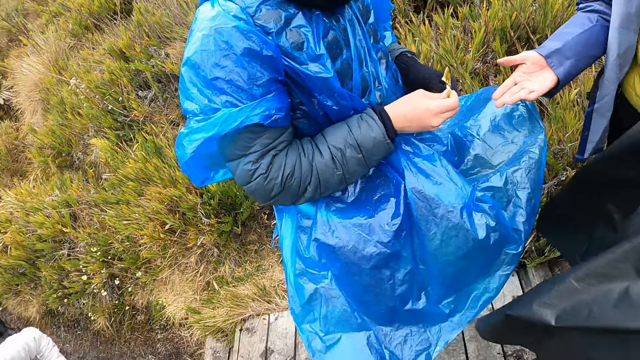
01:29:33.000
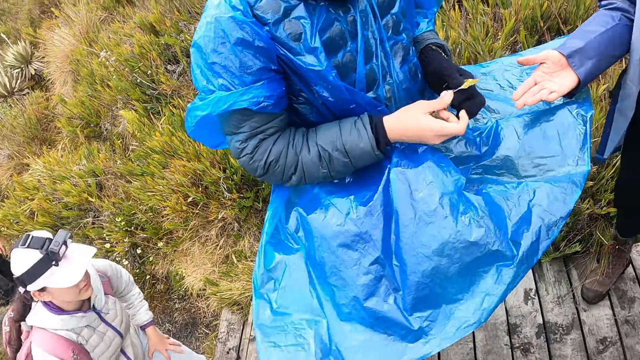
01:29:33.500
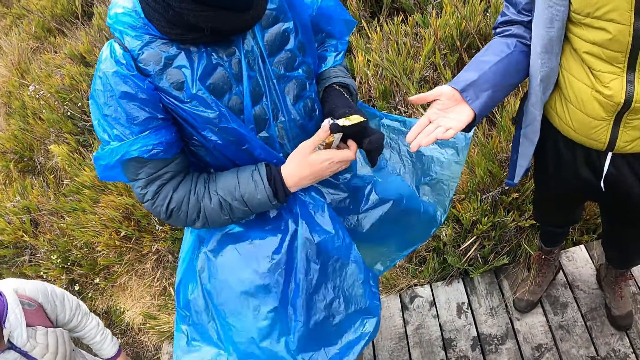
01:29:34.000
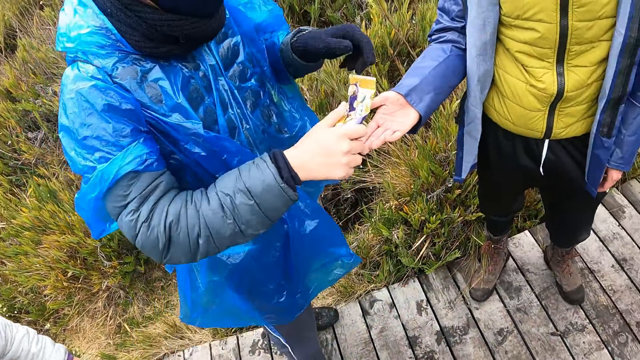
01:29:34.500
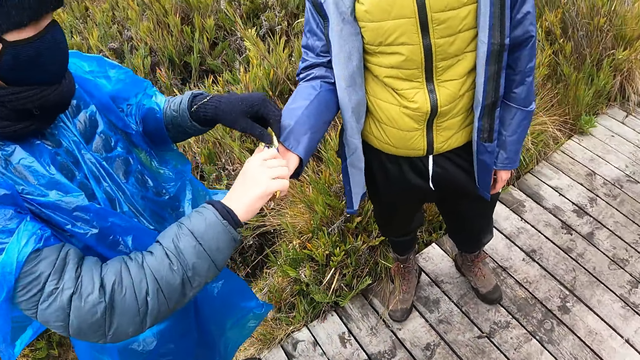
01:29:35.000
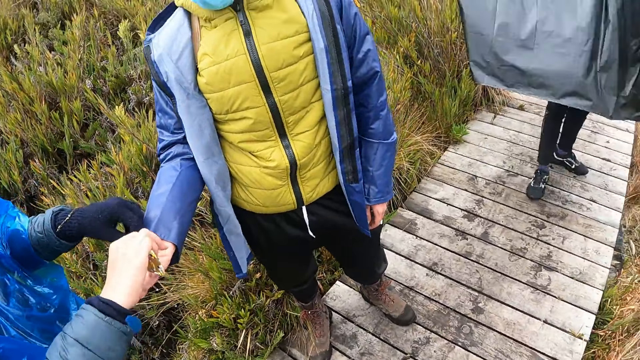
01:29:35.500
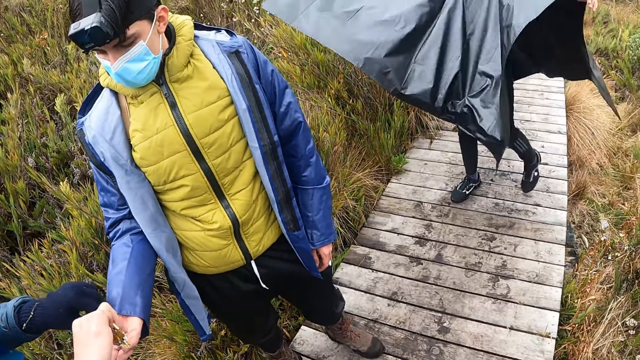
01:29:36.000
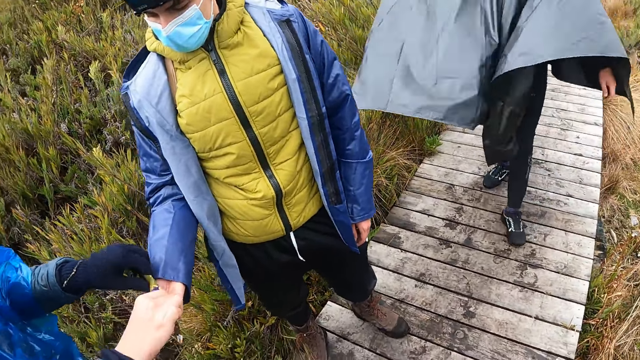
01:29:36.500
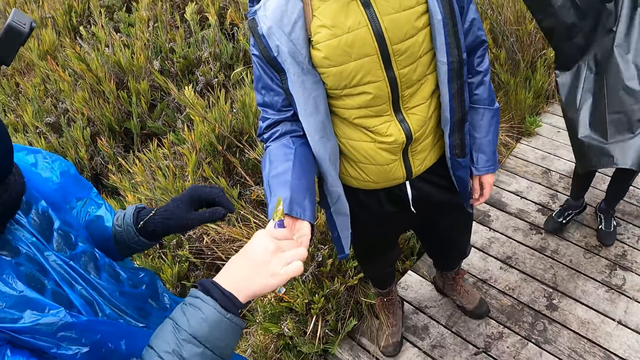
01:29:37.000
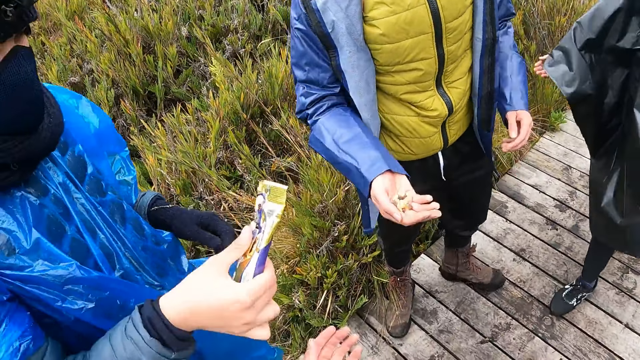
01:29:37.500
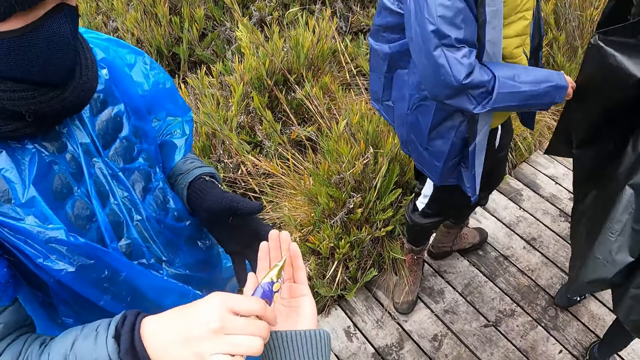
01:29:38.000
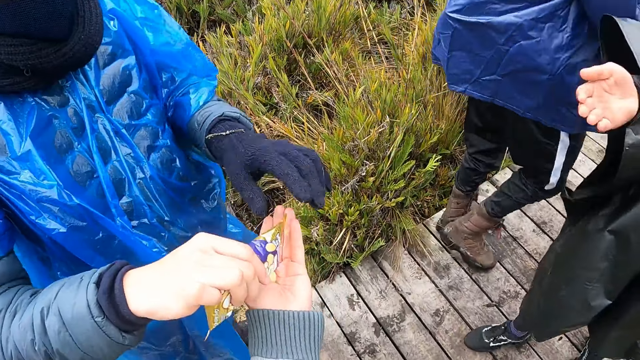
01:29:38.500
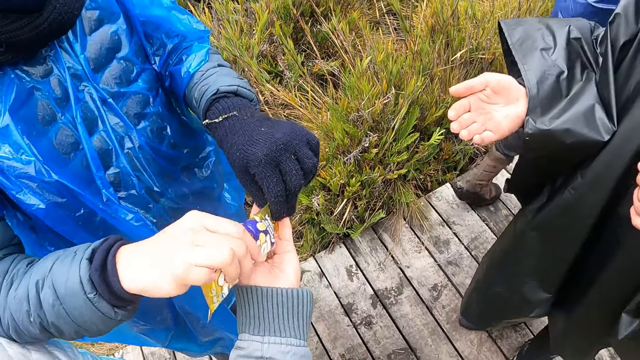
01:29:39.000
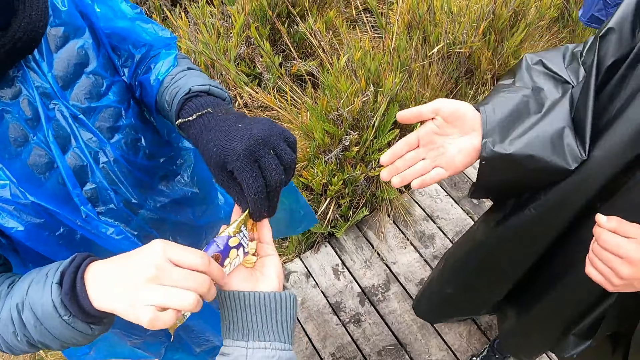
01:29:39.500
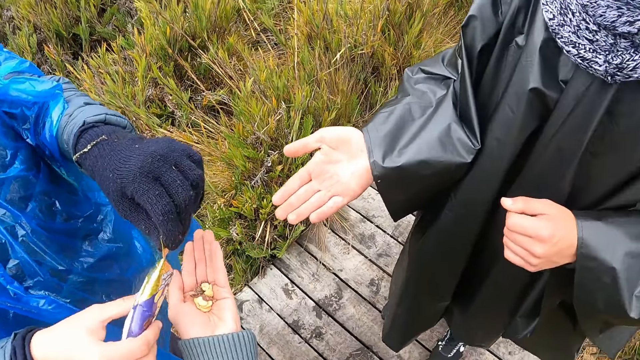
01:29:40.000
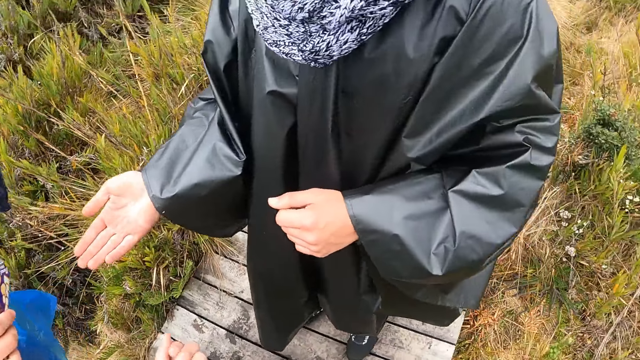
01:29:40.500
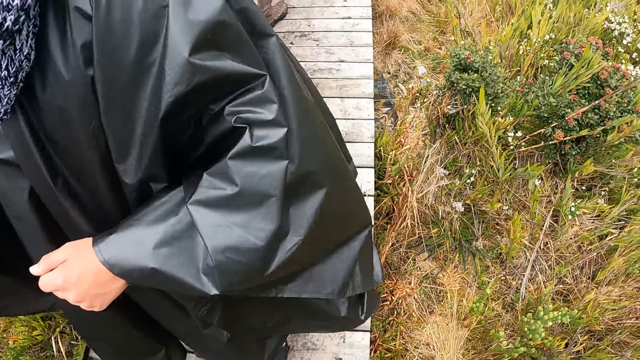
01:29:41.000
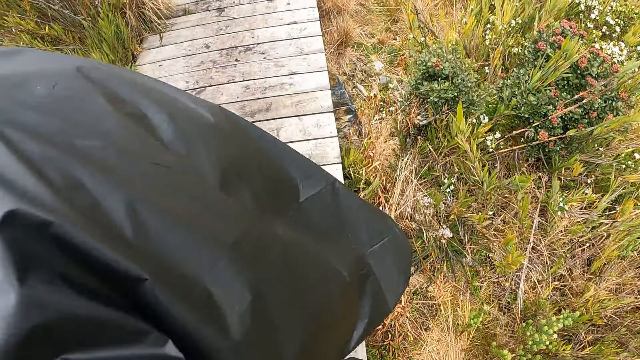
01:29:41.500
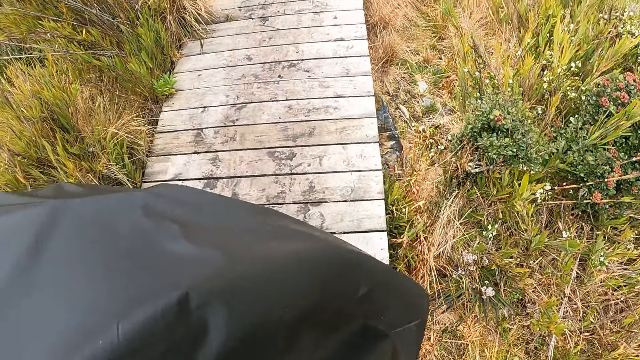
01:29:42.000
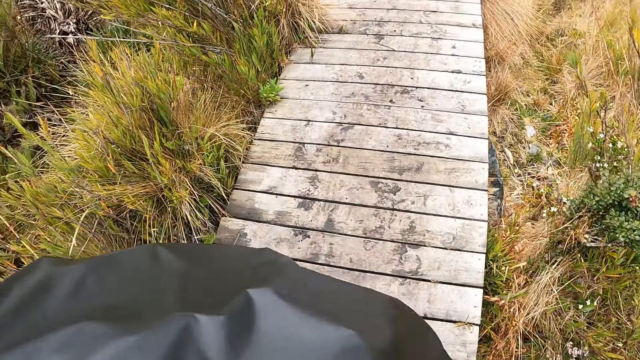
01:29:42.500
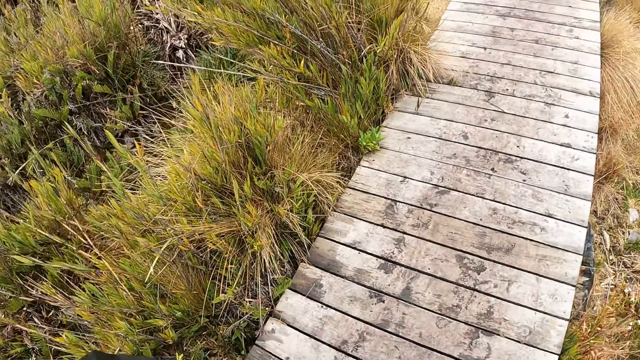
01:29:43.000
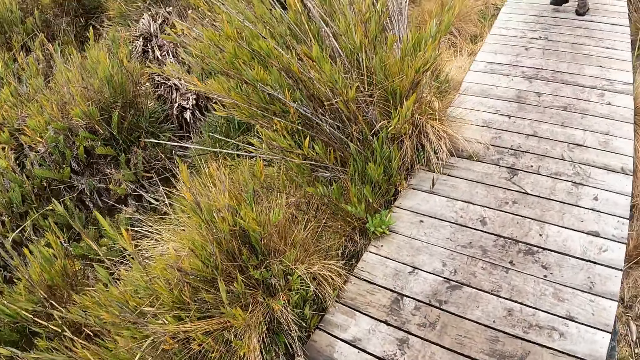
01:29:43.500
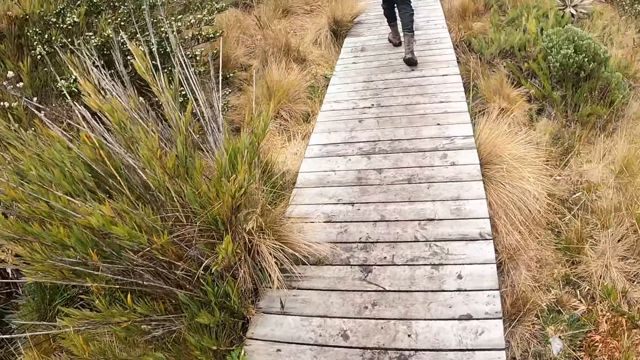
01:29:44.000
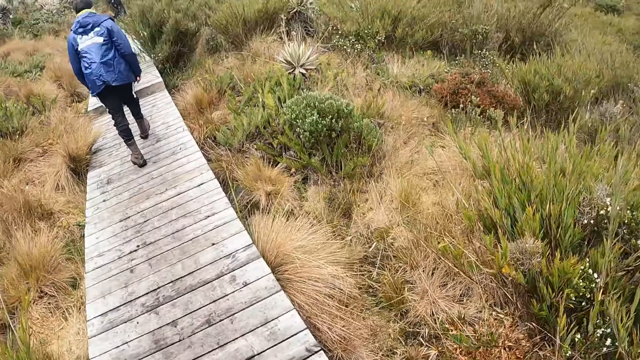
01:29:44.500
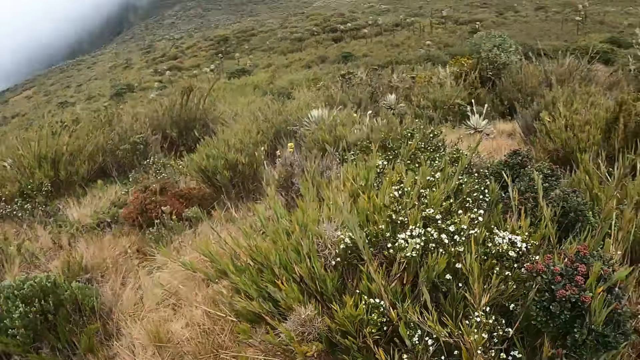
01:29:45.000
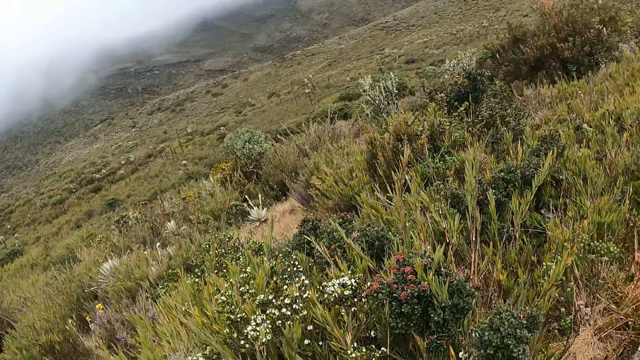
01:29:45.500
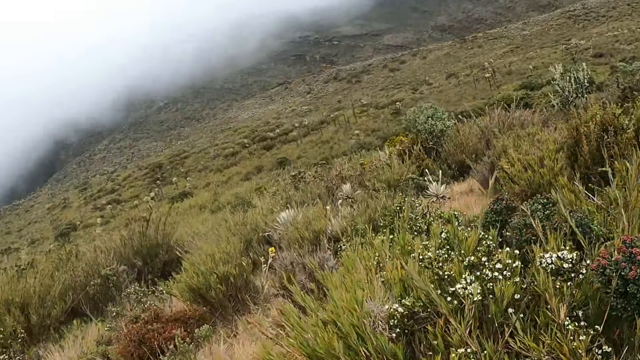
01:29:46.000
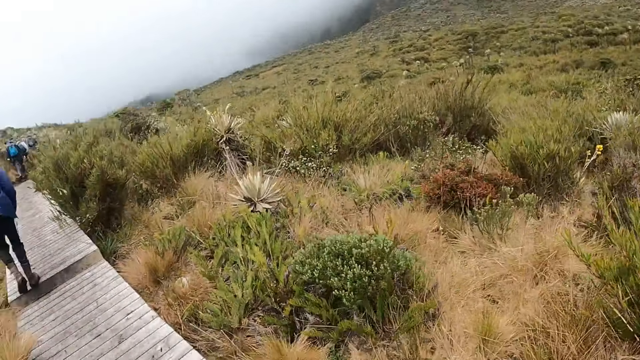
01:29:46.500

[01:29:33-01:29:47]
The woman pours the snack in her hands into the right palm of the man. The camera wearer stretches his left hand towards the woman. The woman pours the snack in the left hand of the camera wearer. Another woman stretches out her right hand. The camera wearer walks.

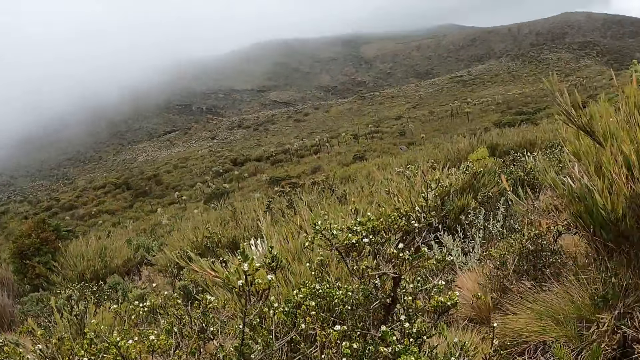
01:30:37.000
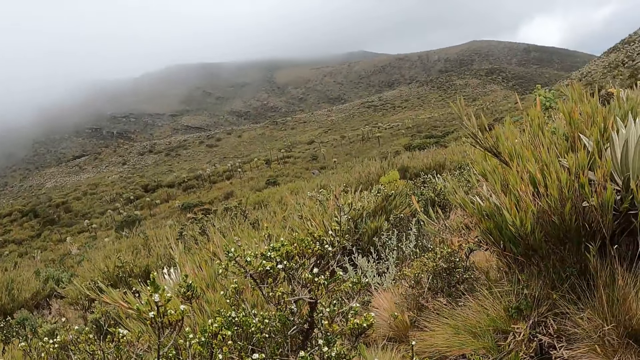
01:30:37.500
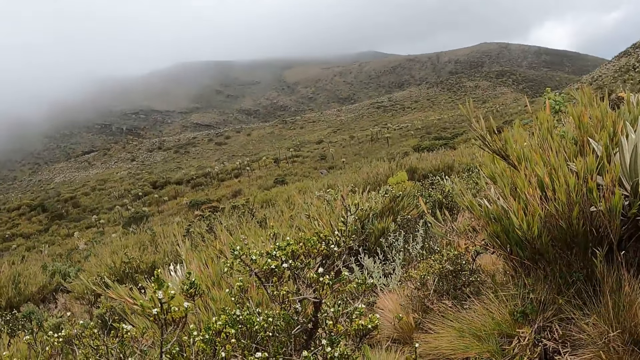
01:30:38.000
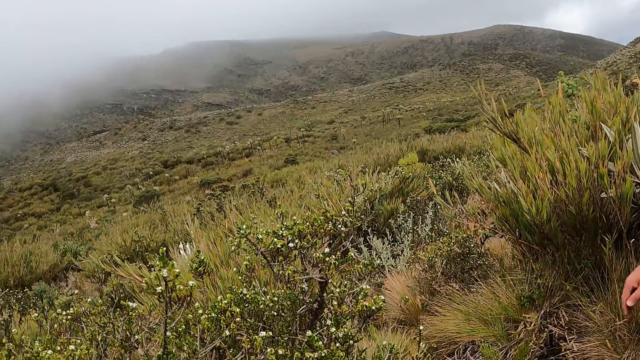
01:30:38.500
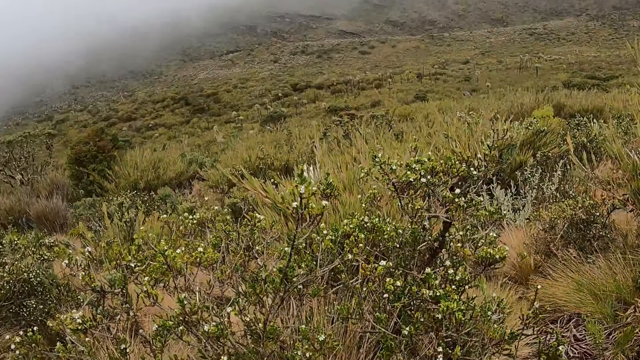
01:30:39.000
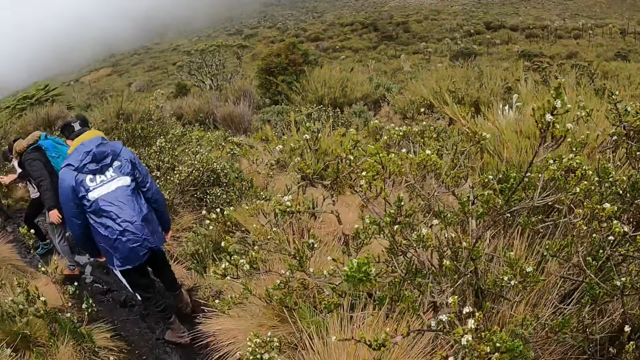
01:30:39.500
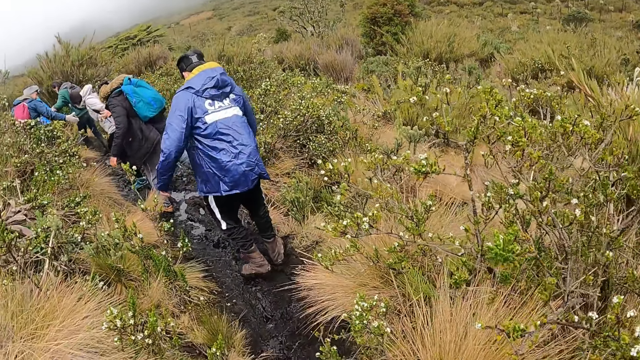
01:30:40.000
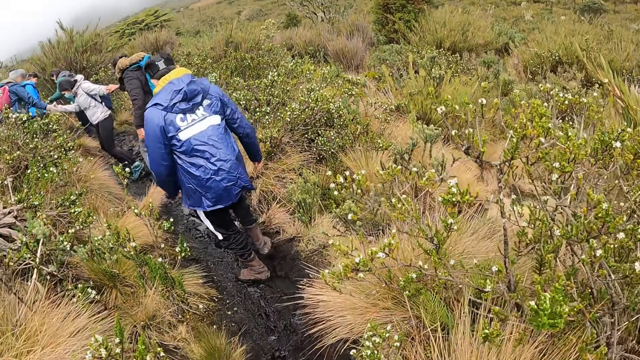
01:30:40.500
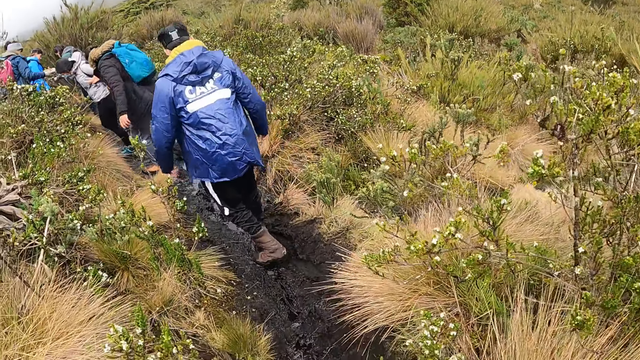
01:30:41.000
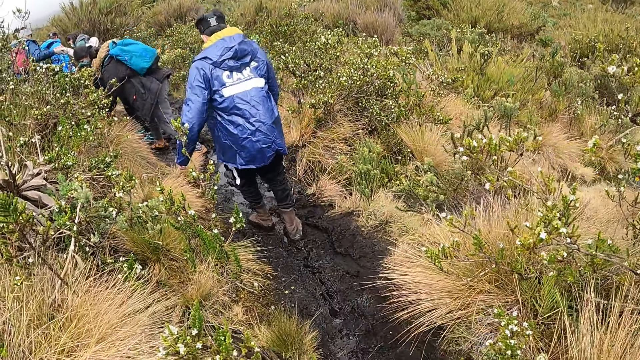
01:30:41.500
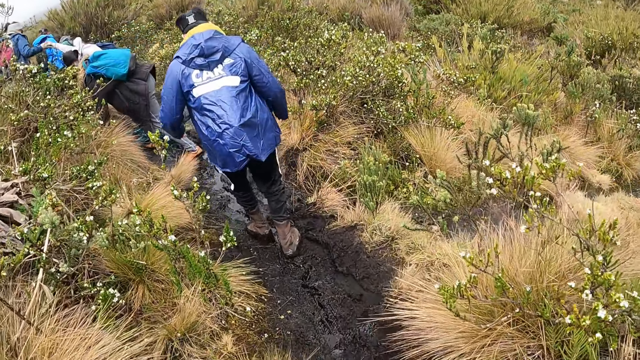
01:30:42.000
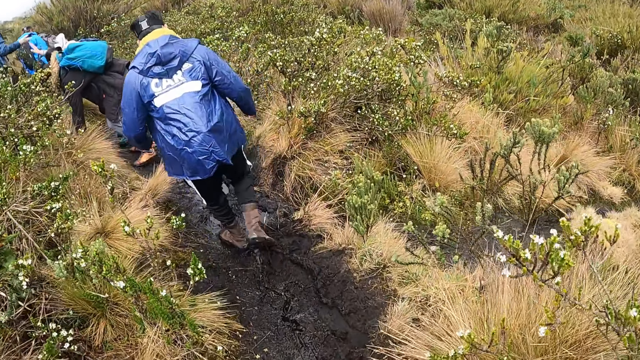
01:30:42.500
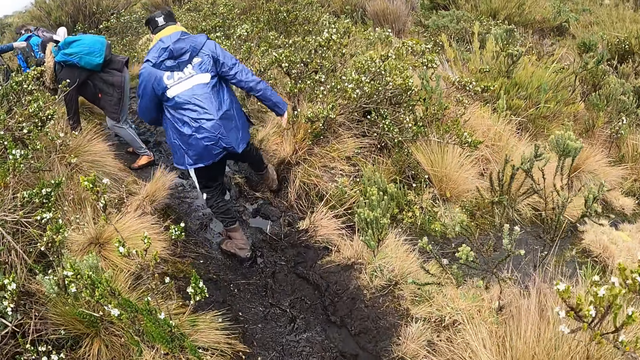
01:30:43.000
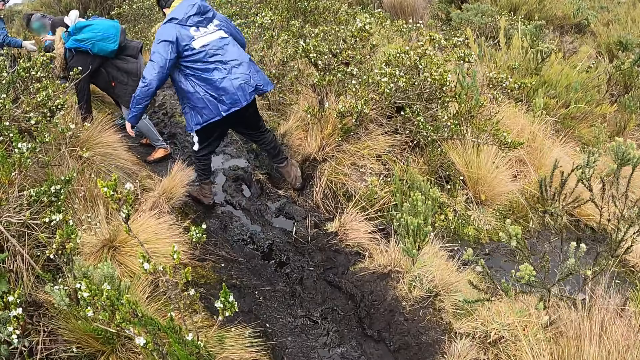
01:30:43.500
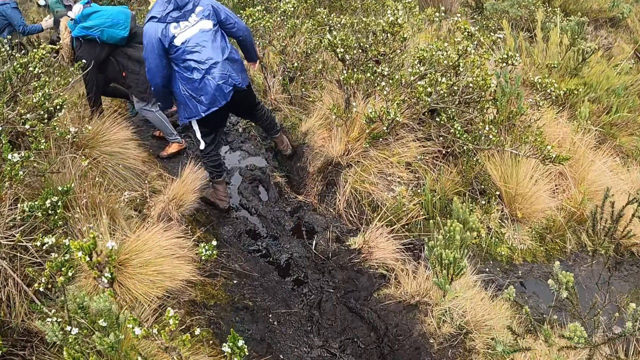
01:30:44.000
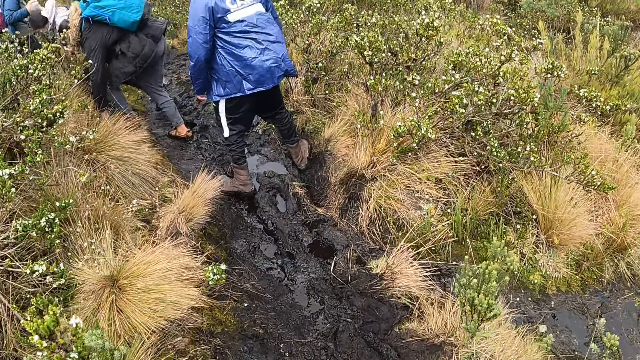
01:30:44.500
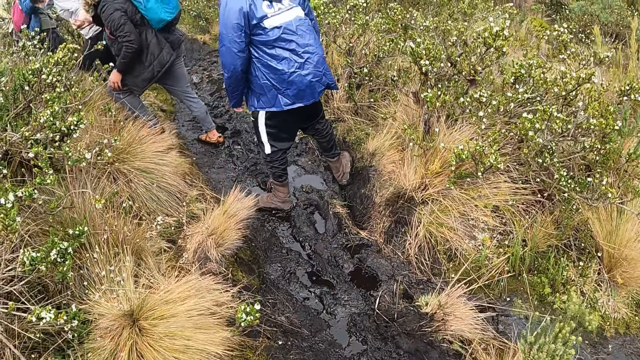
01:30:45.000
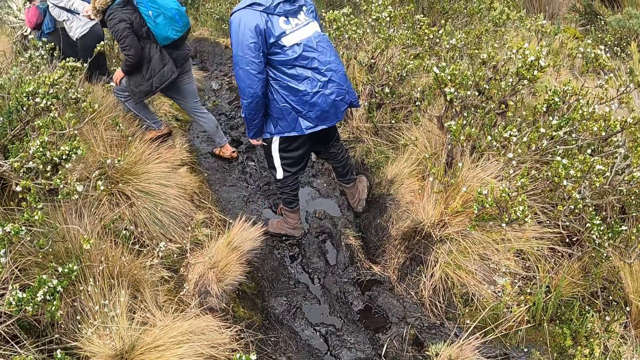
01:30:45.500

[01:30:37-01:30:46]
The camera wearer looks around the street. They walk around the street.
